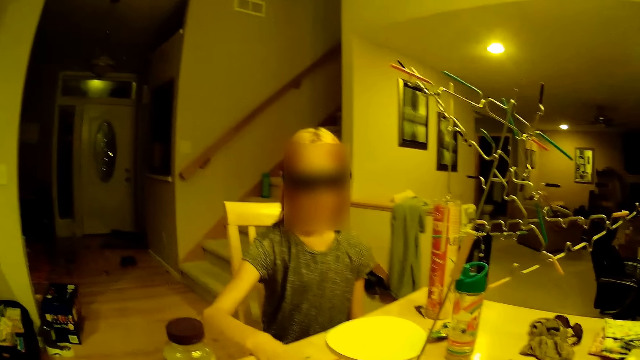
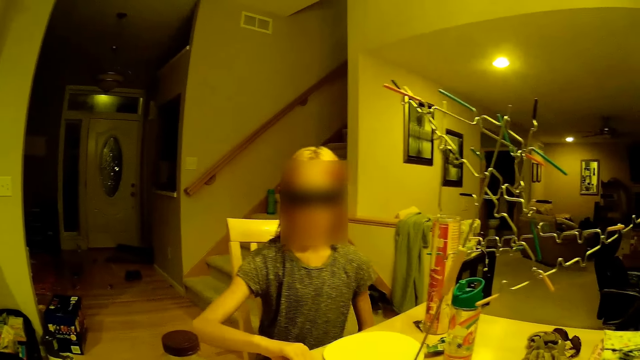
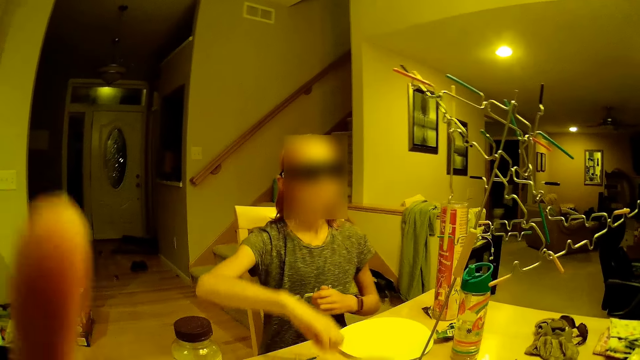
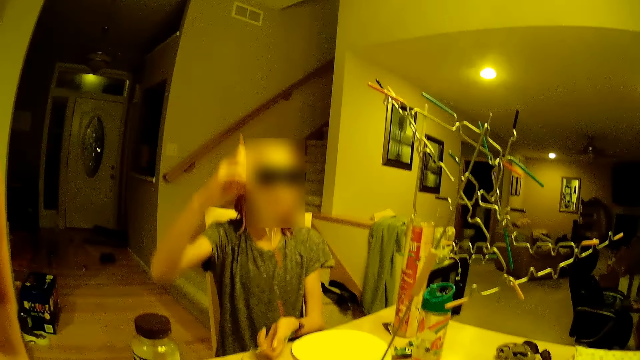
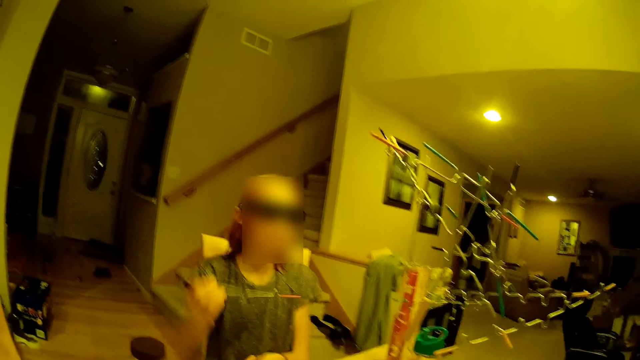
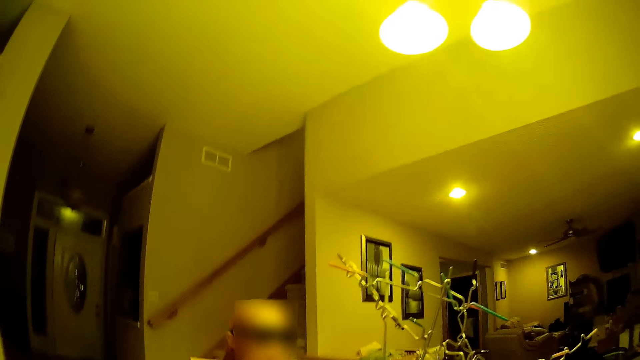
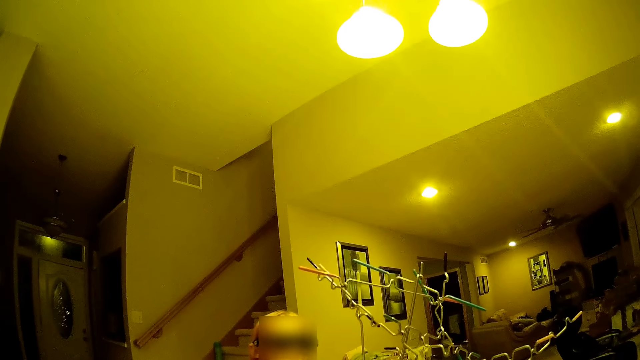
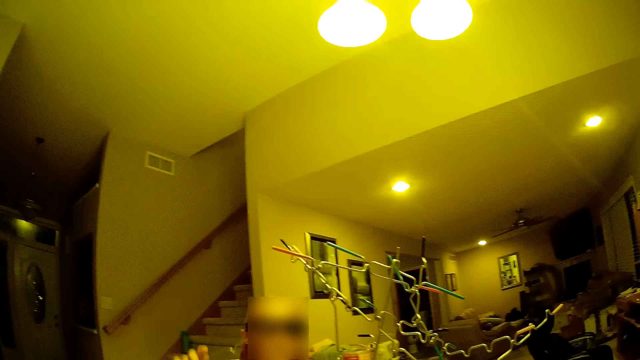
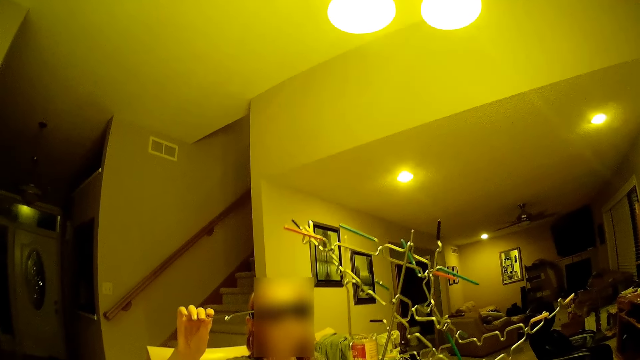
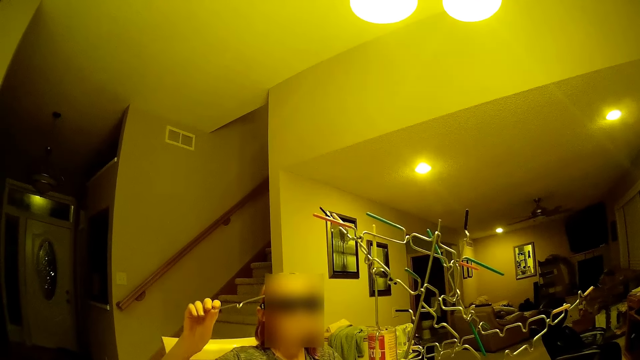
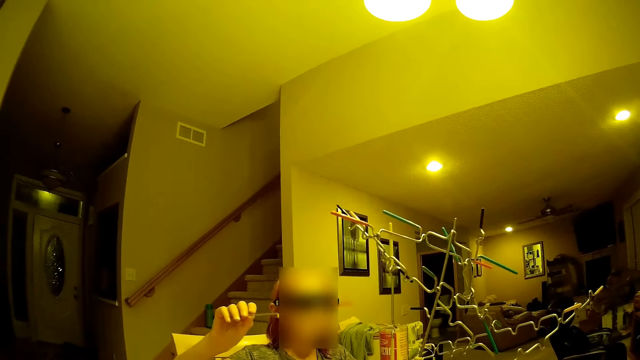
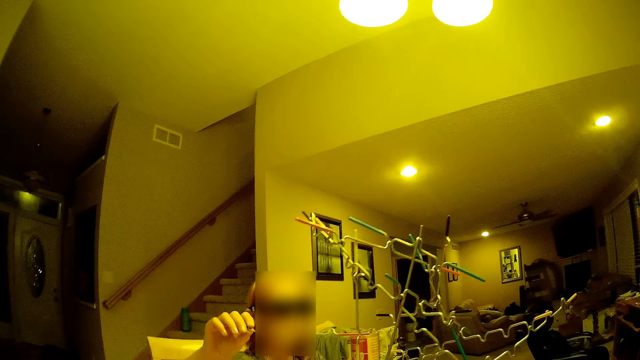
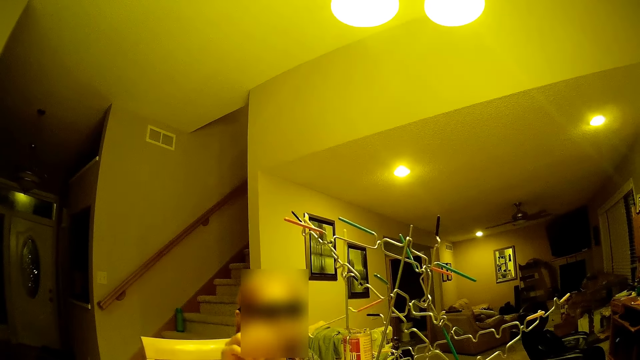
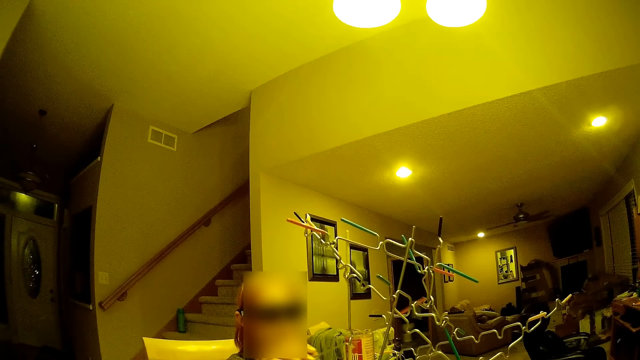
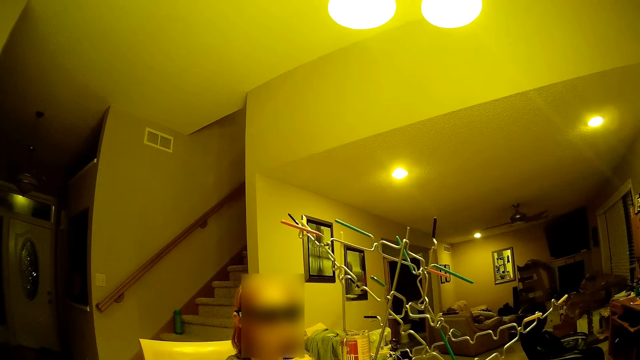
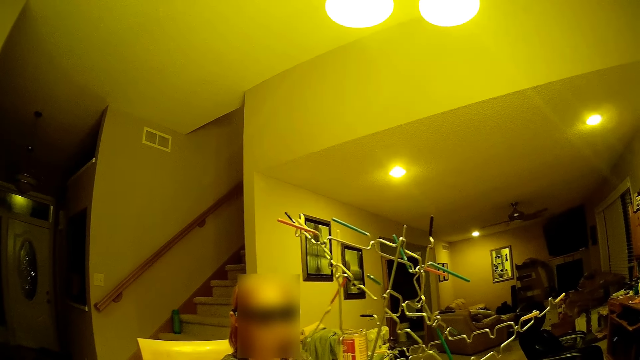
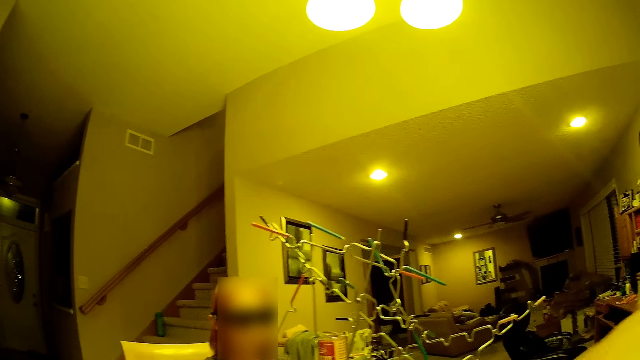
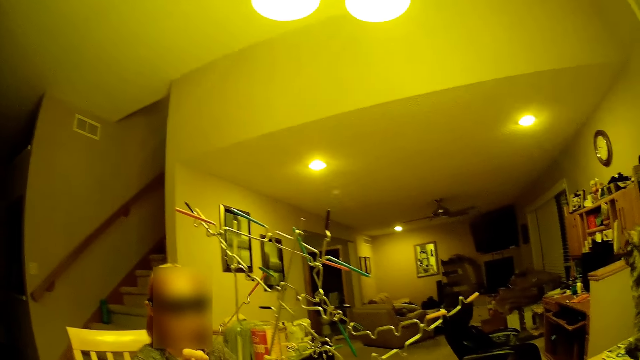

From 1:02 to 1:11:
A girl picks up a board game stick with her right hand. The girl puts the board game stick on the tower.

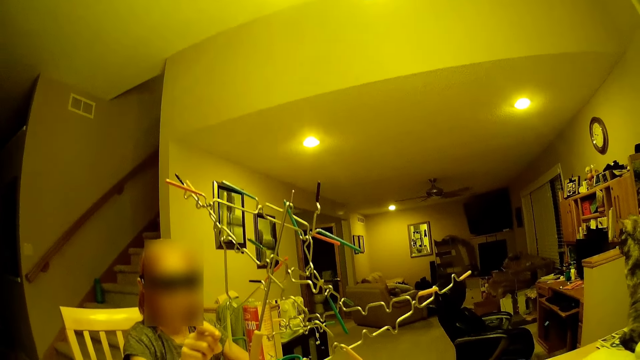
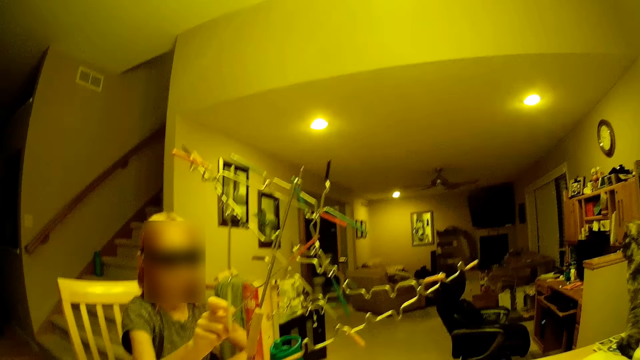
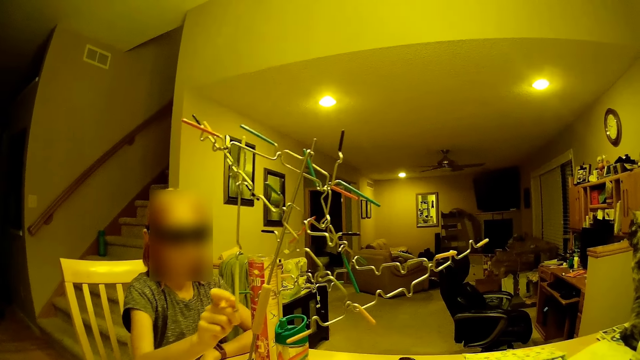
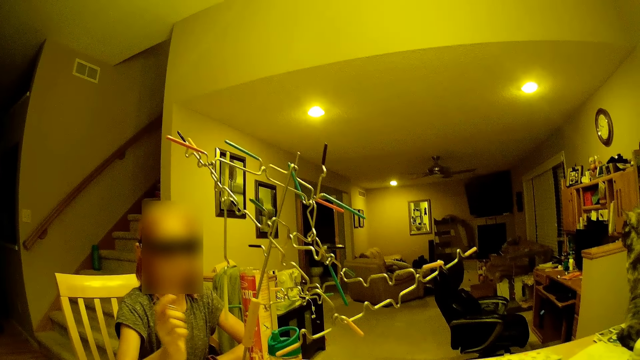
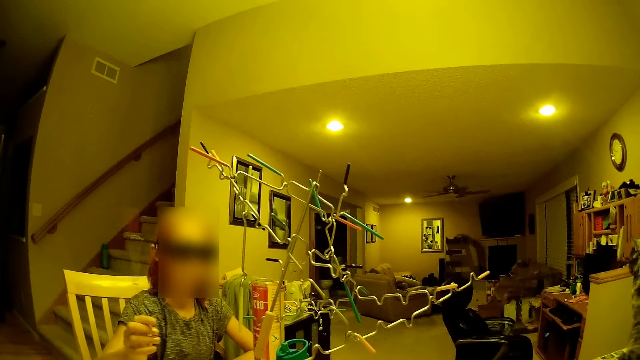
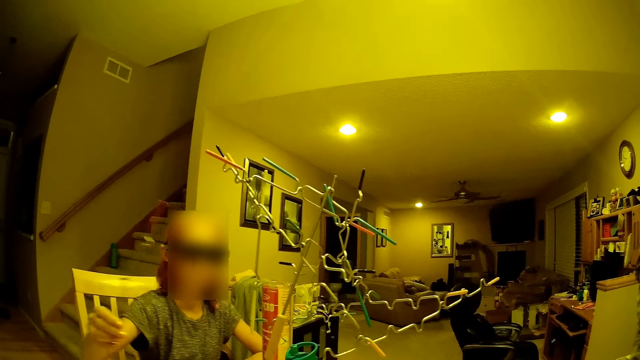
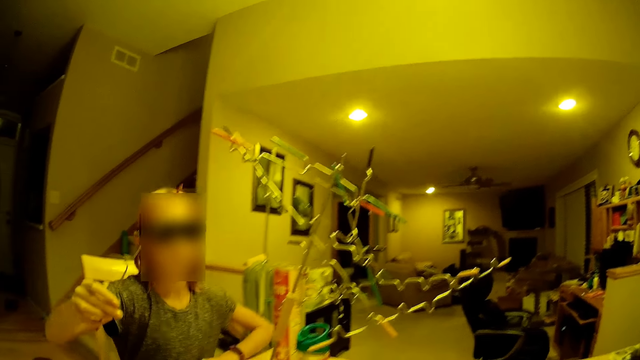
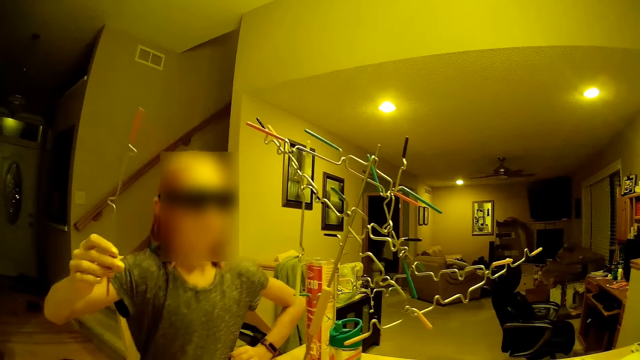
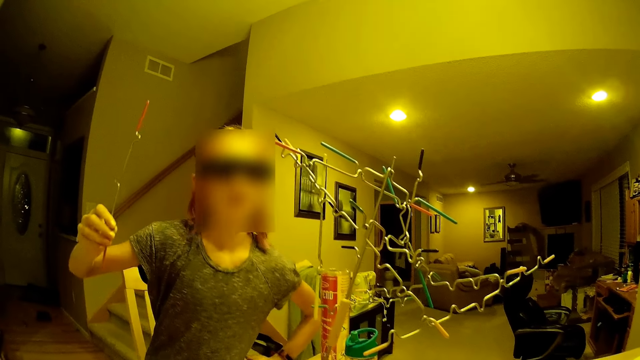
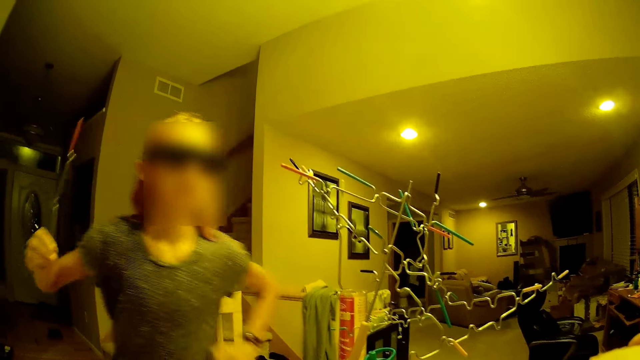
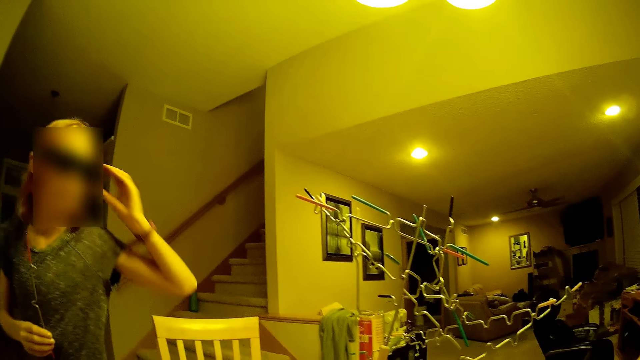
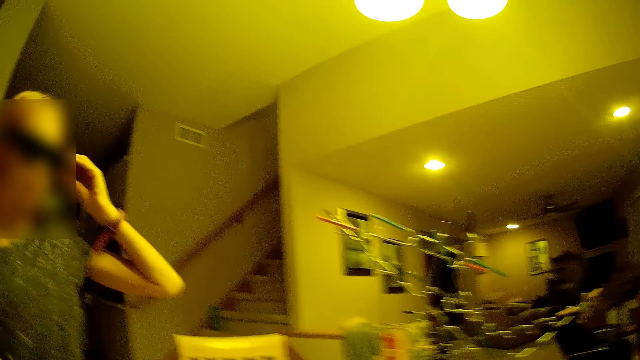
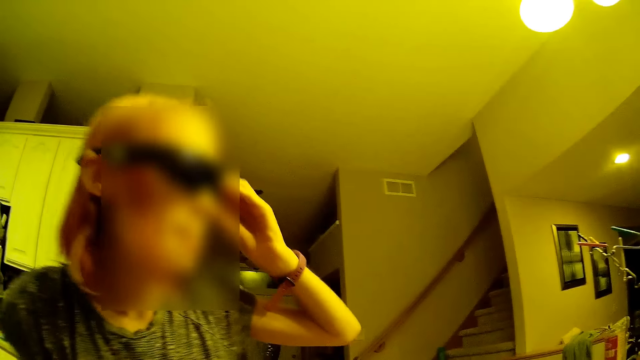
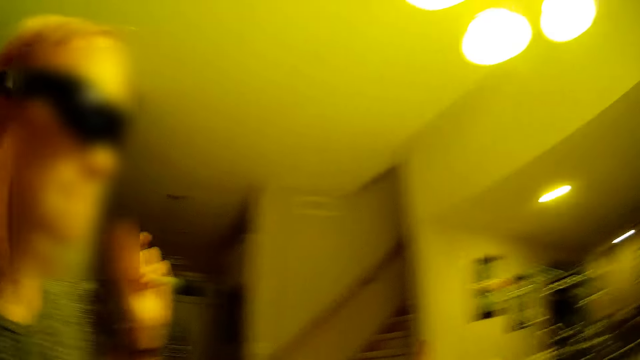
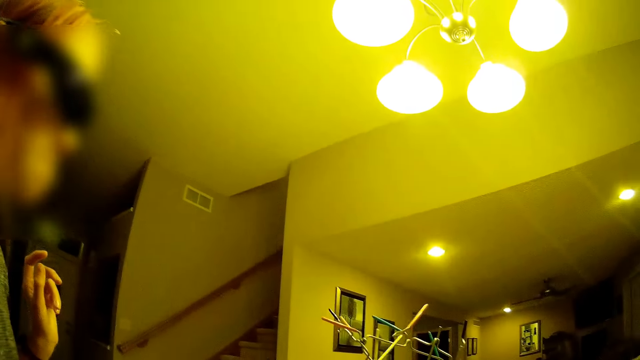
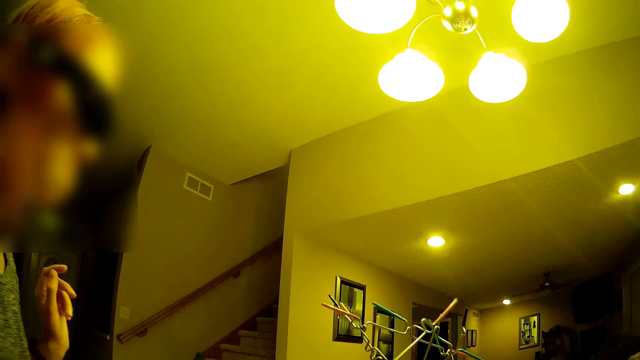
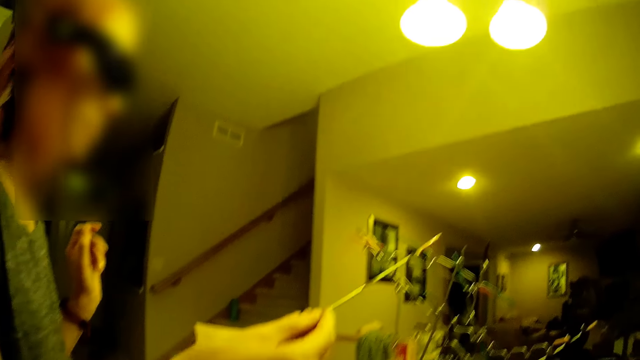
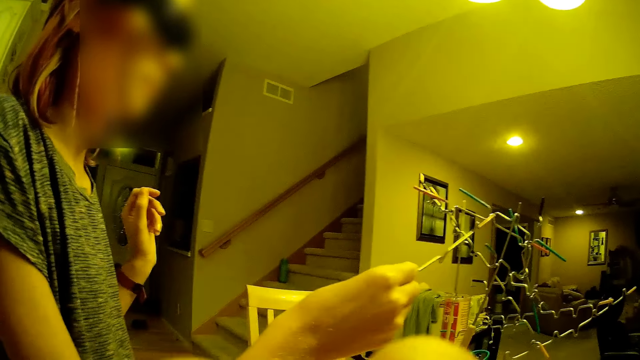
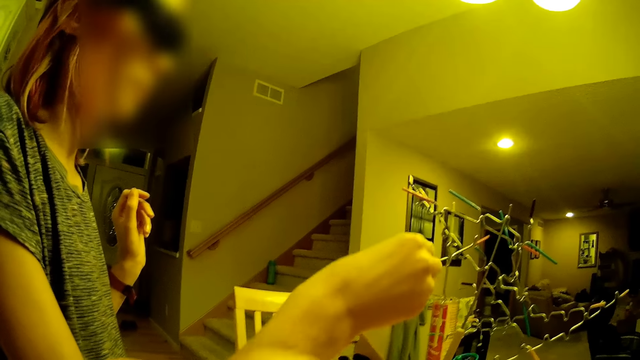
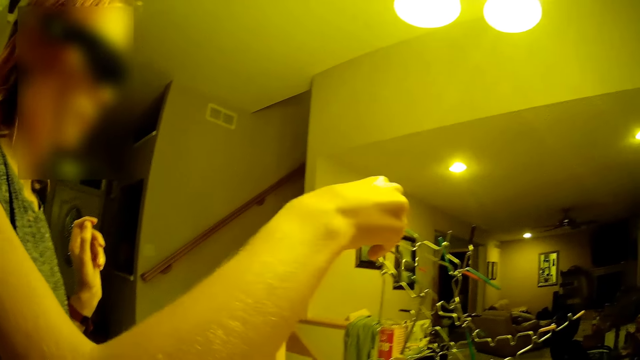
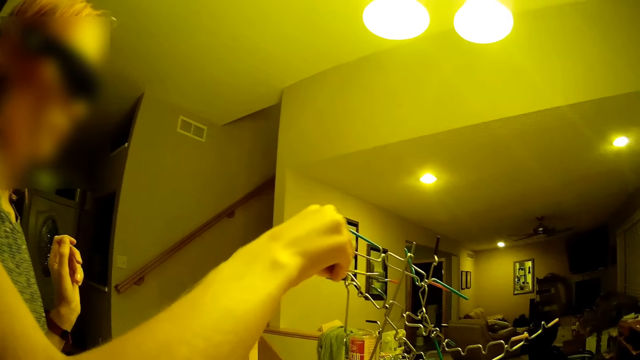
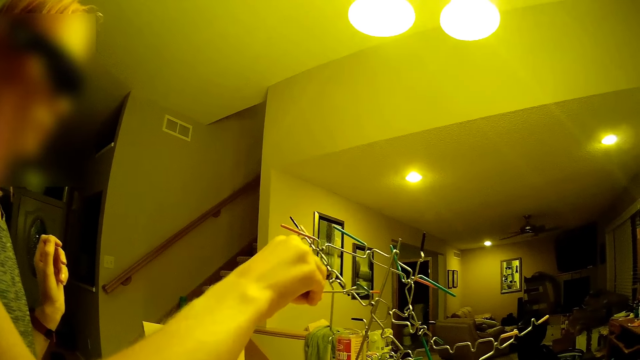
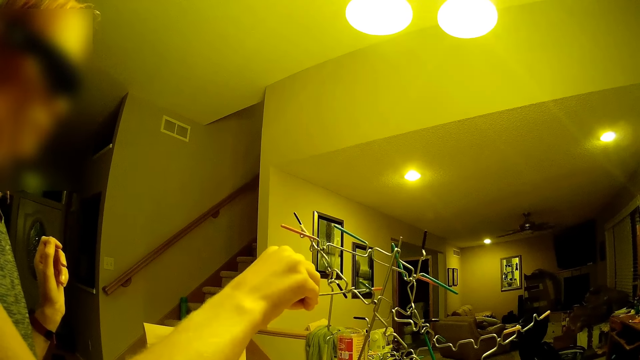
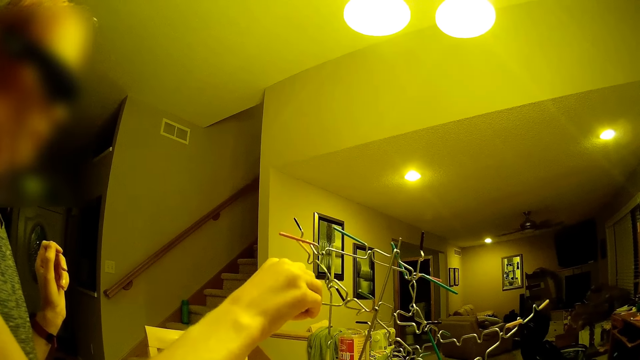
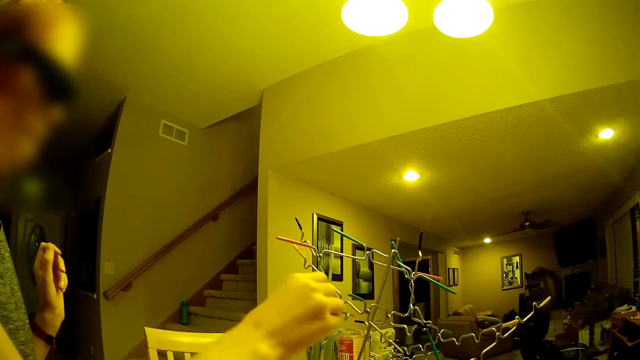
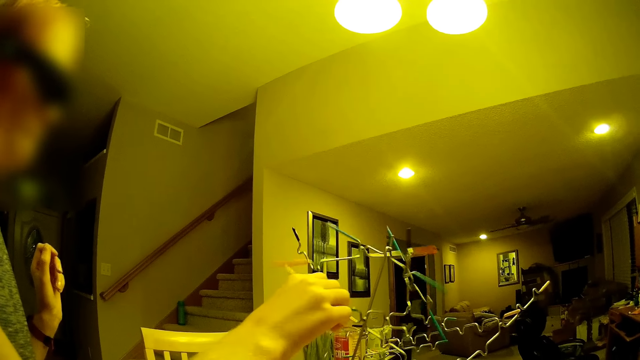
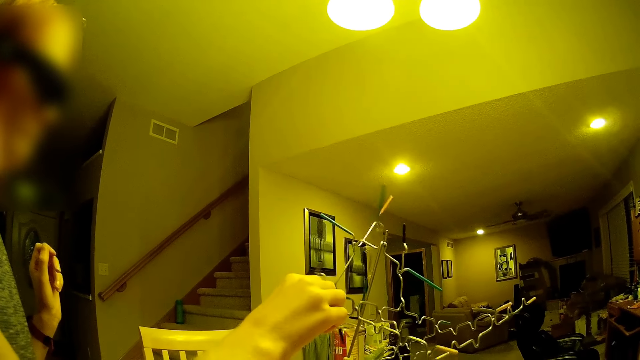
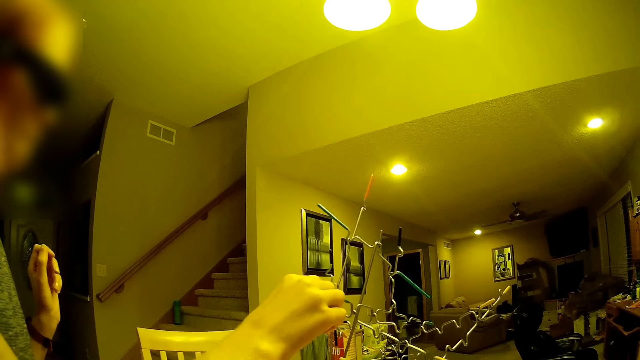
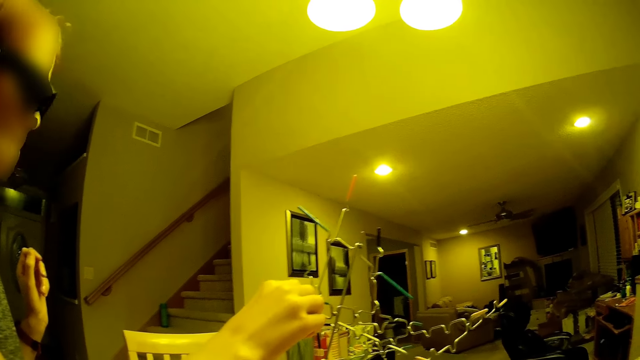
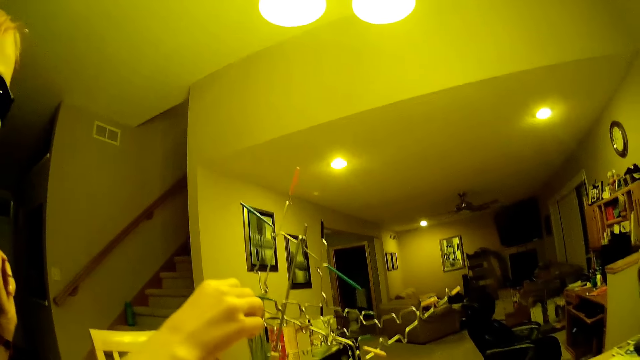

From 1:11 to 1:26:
The camera wearer fixes something in the room. A girl moves closer to the board game stick tower. The camera wearer walks in the room. They fix something in the room. The girl puts the board game stick on the tower.
